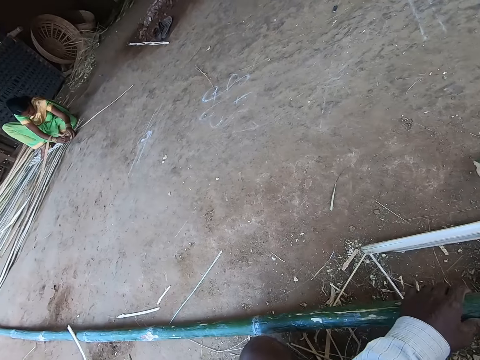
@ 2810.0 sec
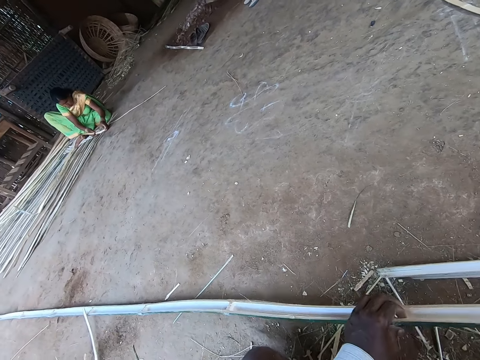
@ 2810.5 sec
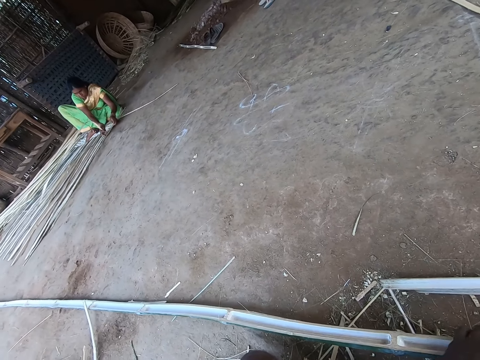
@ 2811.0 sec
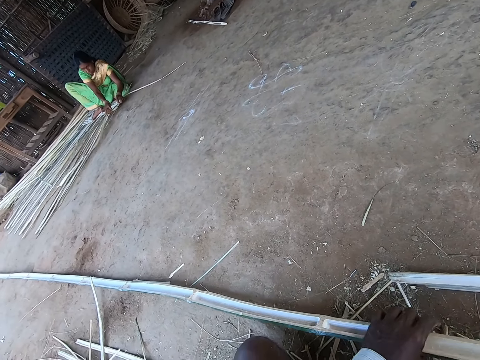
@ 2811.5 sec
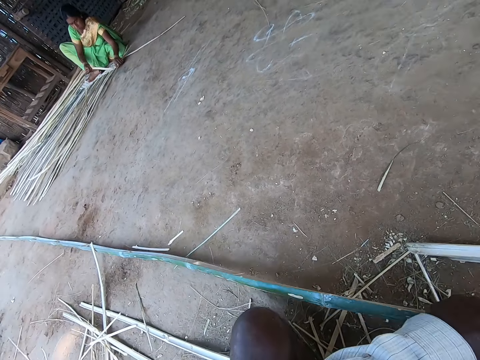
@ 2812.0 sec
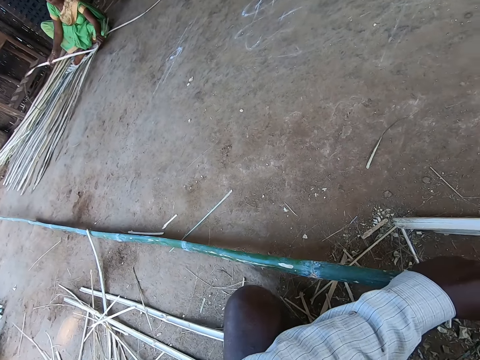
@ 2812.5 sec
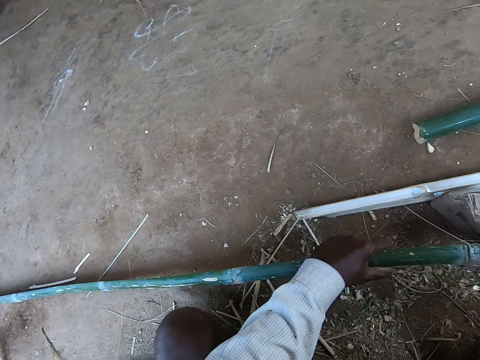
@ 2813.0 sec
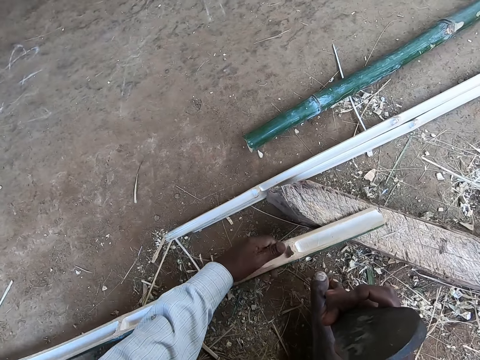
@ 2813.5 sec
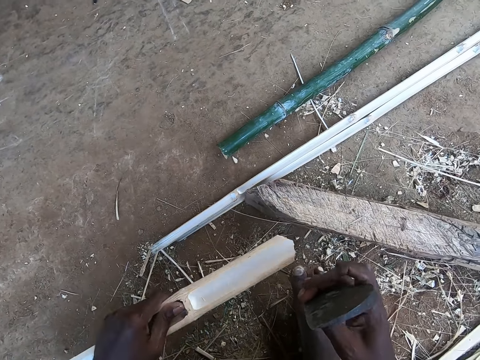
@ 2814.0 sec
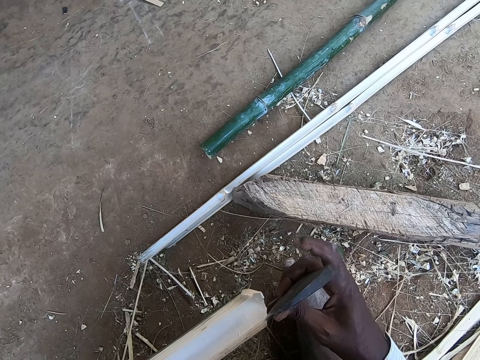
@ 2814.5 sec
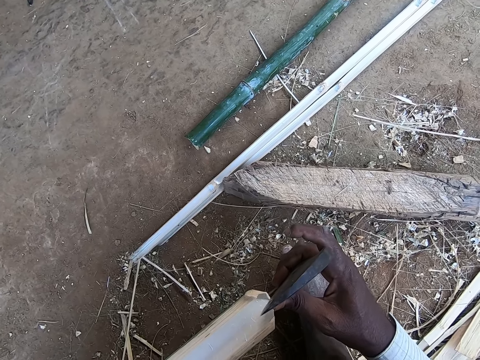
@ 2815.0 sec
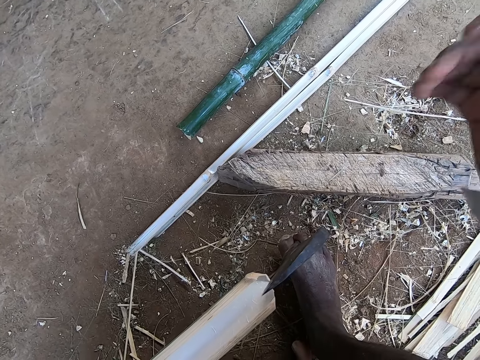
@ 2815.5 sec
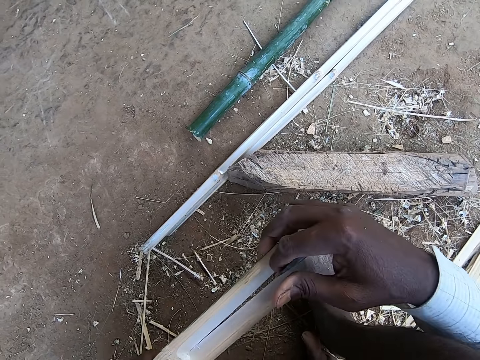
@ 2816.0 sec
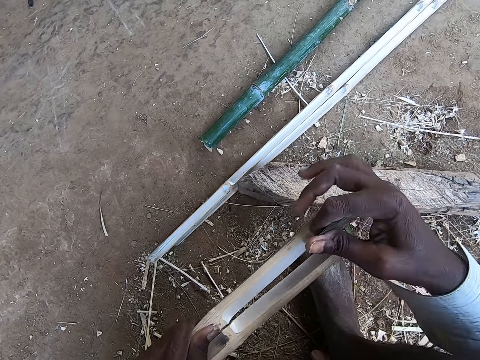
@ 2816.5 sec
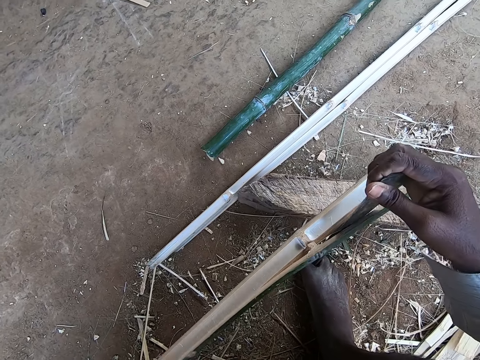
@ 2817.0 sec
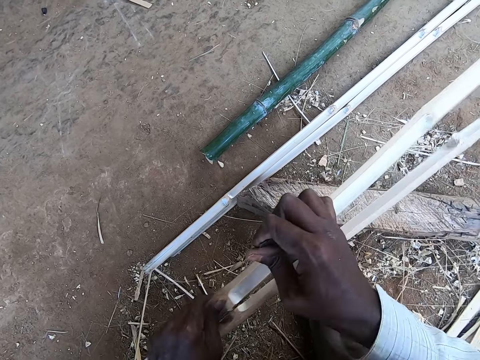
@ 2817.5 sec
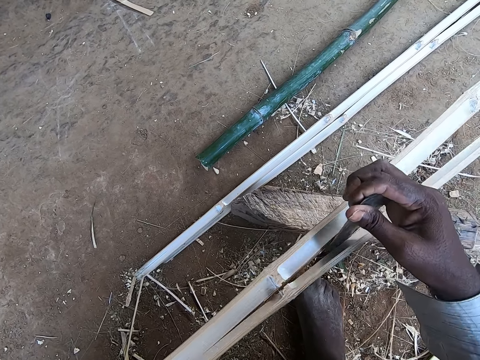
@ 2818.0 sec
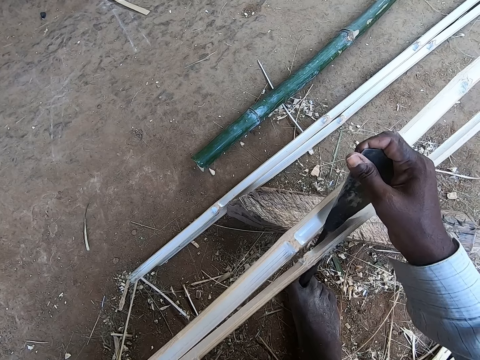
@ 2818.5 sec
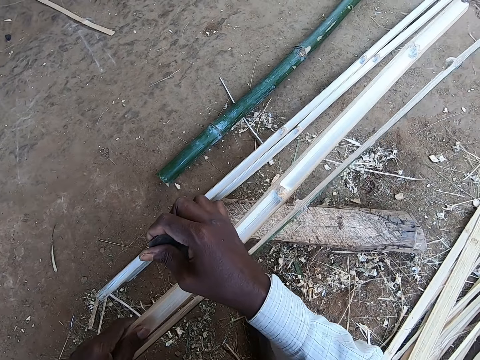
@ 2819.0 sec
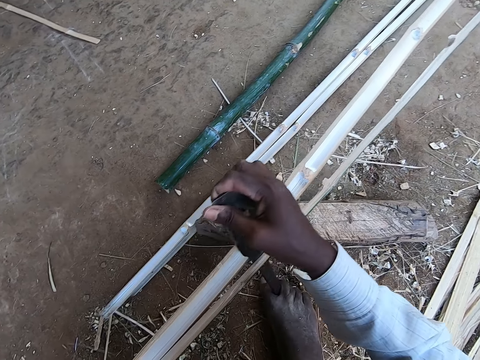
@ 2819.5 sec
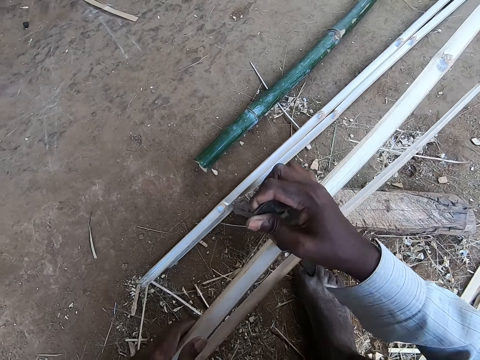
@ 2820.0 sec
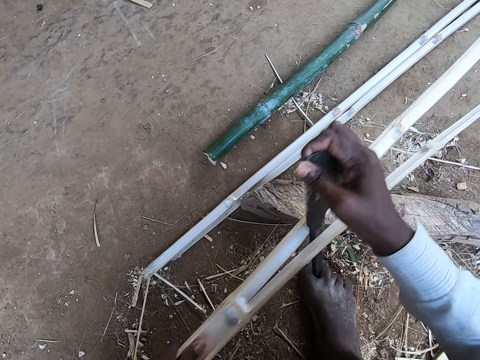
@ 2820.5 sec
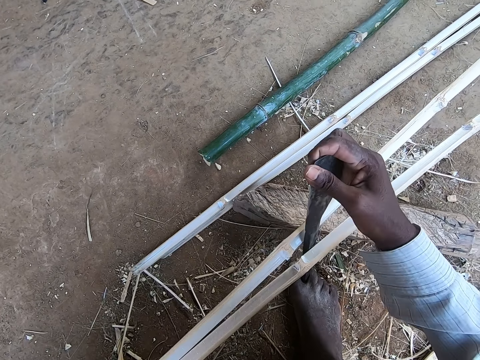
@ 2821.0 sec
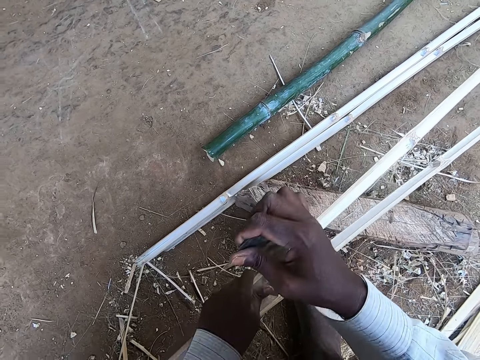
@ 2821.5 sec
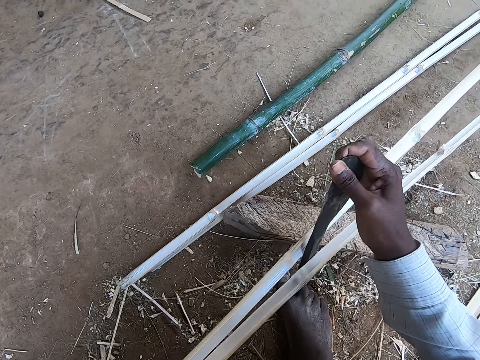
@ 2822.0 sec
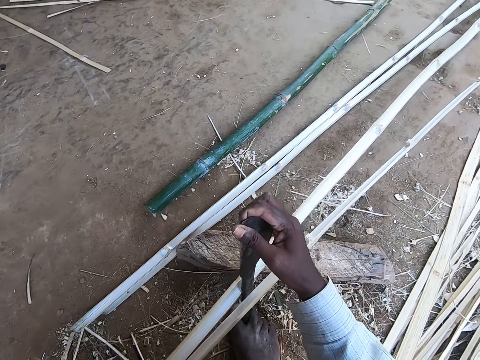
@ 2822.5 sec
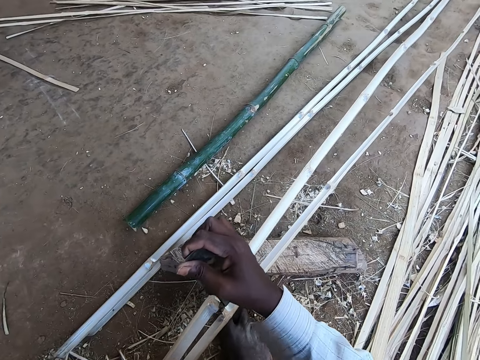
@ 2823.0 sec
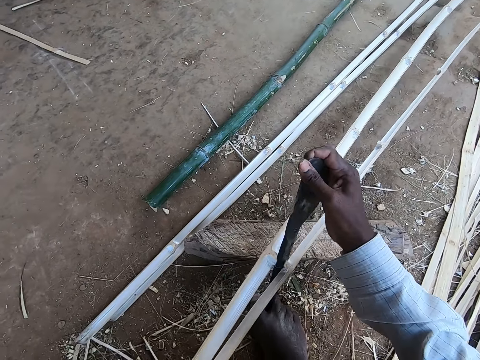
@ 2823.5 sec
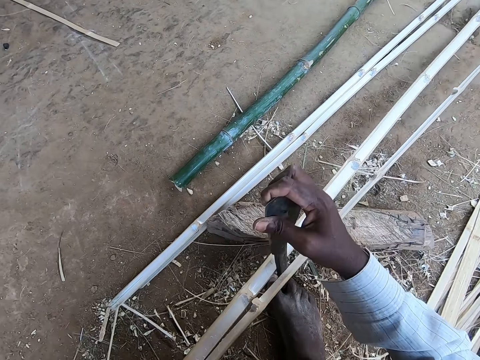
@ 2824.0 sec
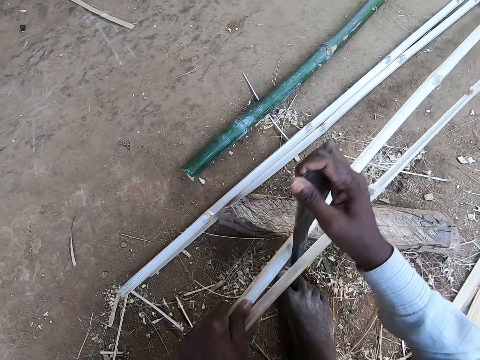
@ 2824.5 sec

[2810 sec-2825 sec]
The camera wearer looks around. The woman weaves some sticks together with both hands. The camera wearer pulls bamboo with the left hand. He interacts with the woman. He looks around. He picks the bamboo stick from the stick with his left hand. He divides the bamboo stick with the kukri in his right hand.

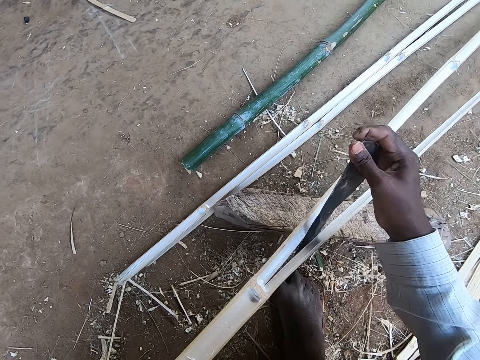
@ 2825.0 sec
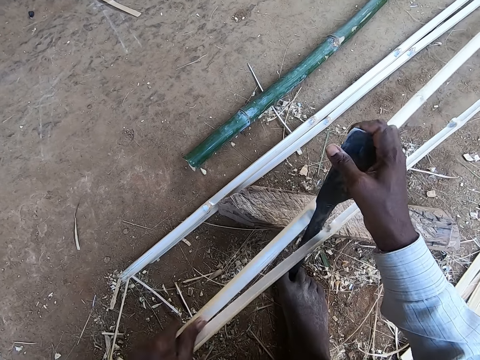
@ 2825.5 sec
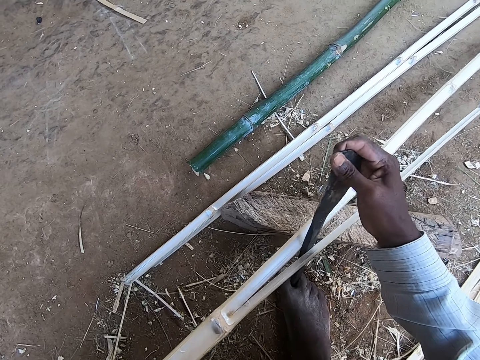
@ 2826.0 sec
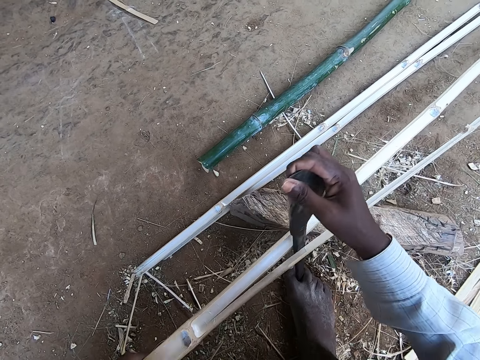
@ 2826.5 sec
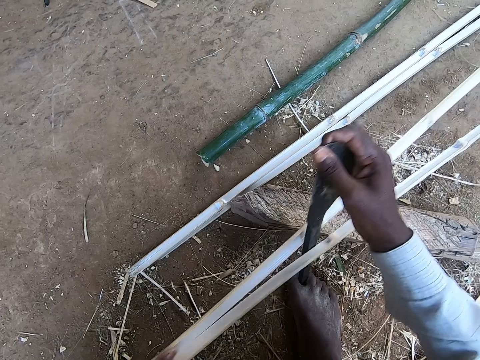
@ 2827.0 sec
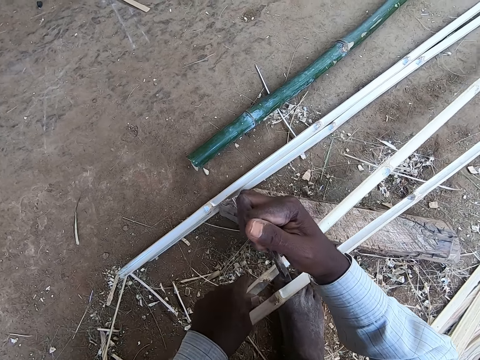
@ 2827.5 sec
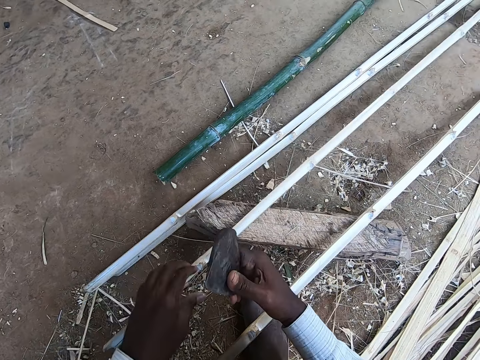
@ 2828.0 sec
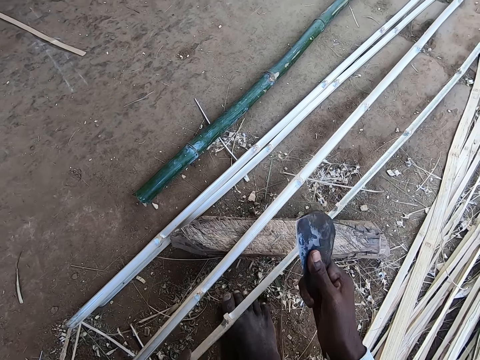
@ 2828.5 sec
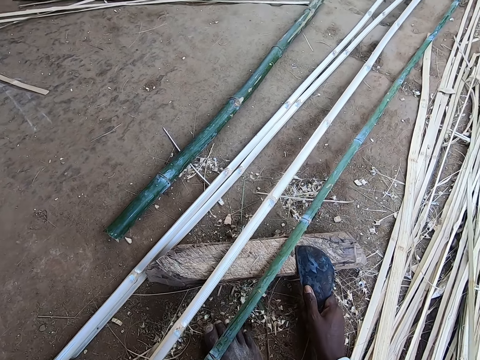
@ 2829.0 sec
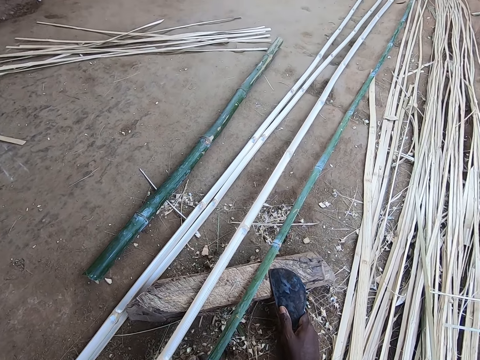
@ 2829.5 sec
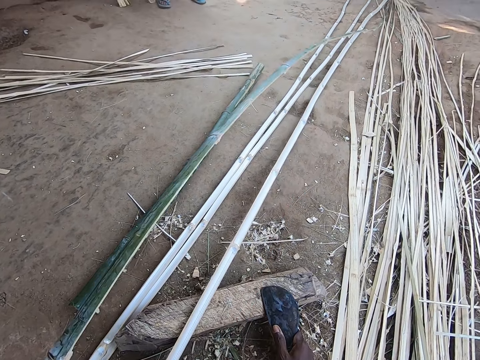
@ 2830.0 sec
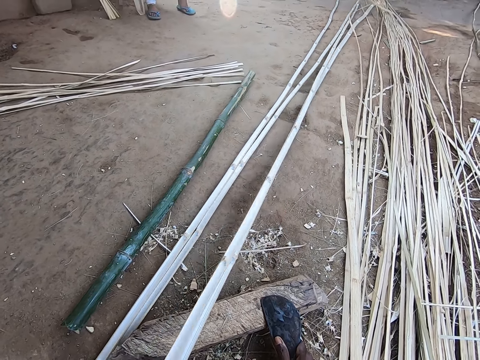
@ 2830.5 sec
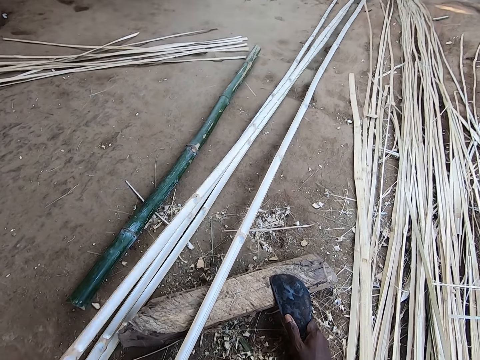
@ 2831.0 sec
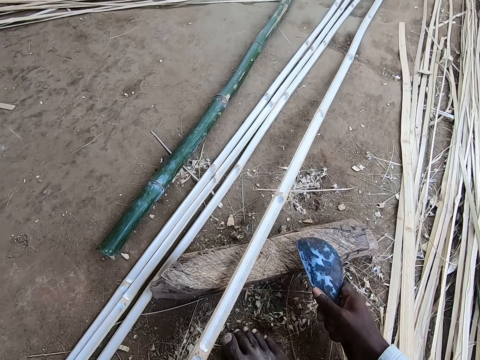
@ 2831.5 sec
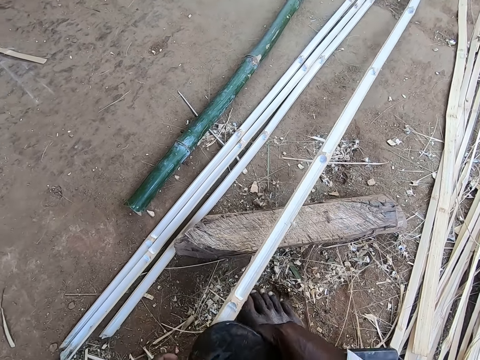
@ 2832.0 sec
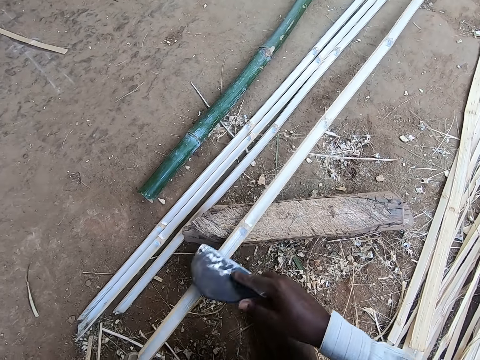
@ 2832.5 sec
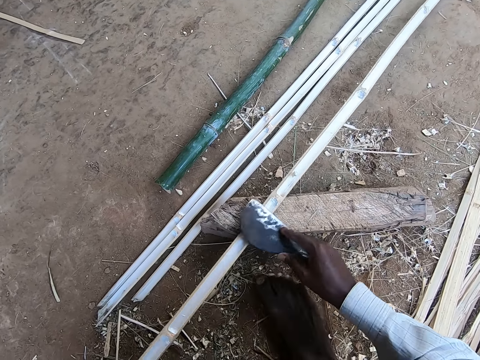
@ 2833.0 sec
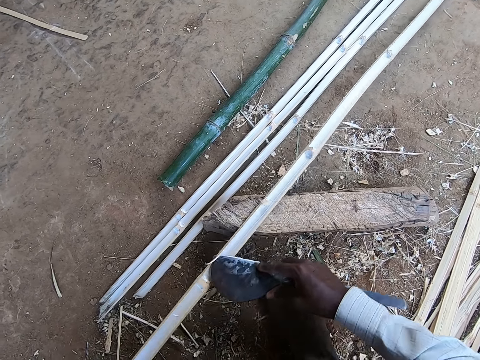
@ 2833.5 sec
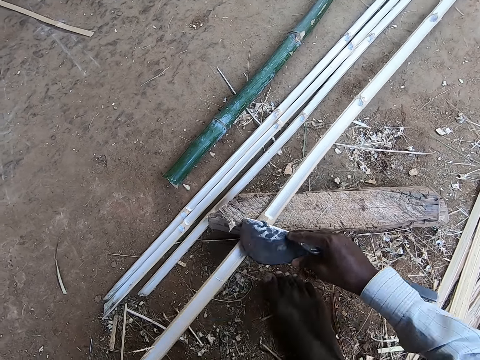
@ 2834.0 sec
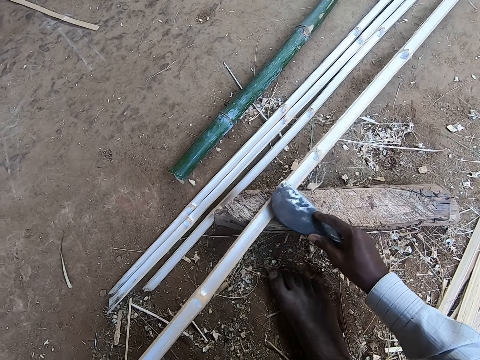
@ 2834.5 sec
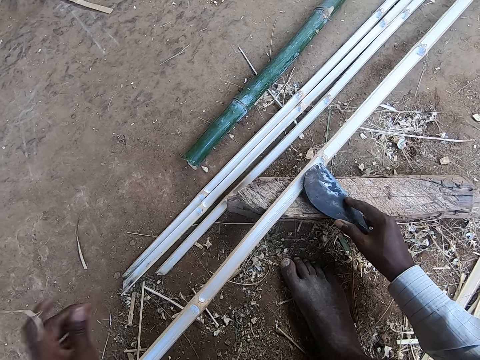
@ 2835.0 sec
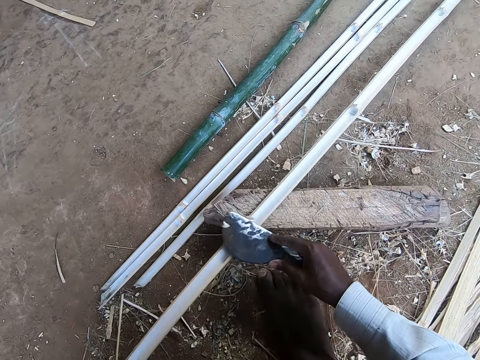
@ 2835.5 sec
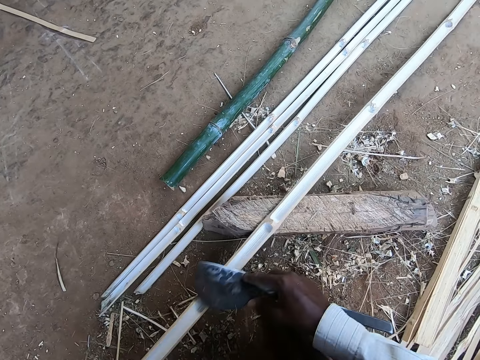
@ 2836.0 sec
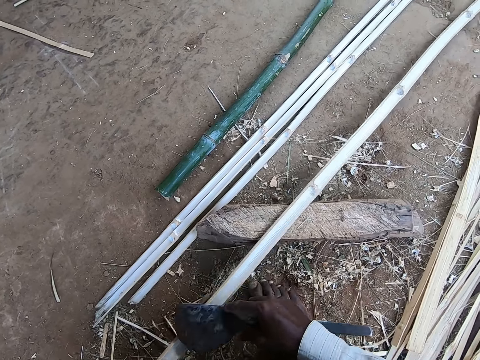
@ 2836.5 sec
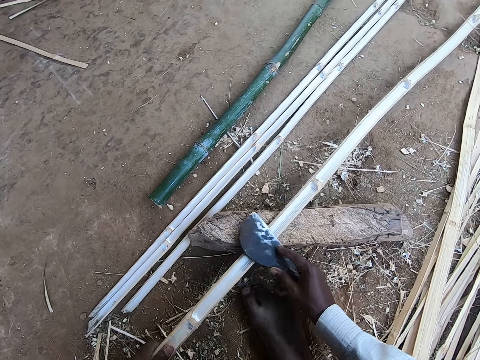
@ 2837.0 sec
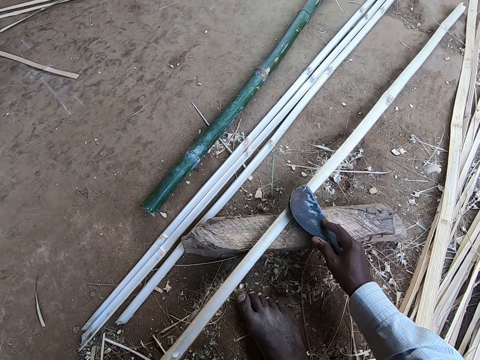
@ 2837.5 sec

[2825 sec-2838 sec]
The camera wearer drops the bamboo stick on the ground with his left hand. He drops the kukri on the stick with his right hand. He flips the bamboo with the left hand. He flips the bamboo with the left hand again. He picks the bamboo stick from the stick with his left hand. He drops the bamboo stick on the ground with his left hand. He scrapes the bamboo stick with the kukri in his right hand. He pulls the bamboo with the left hand.
